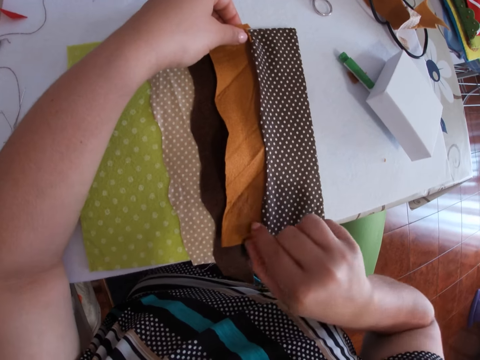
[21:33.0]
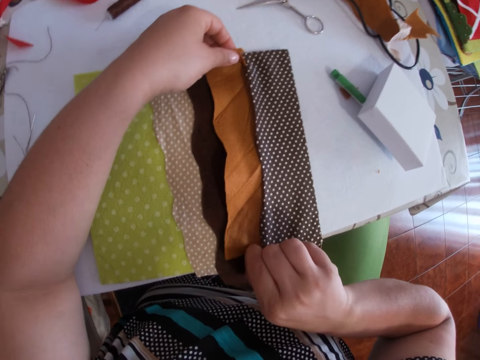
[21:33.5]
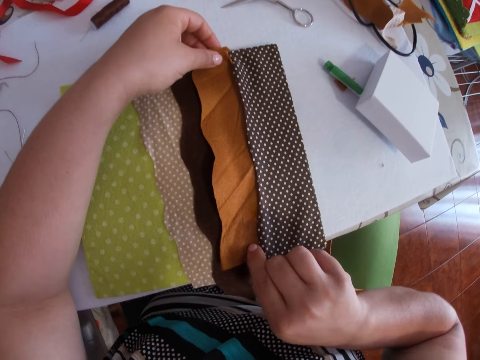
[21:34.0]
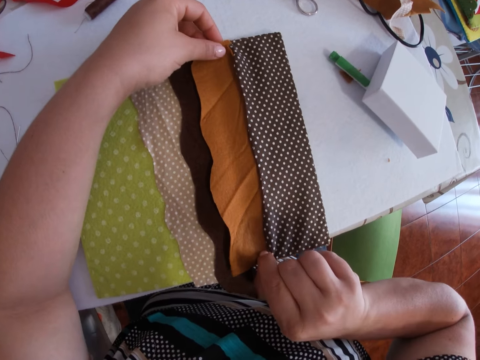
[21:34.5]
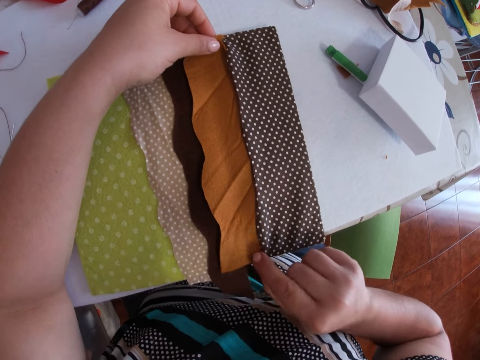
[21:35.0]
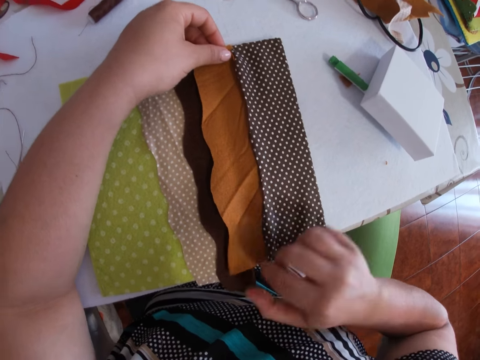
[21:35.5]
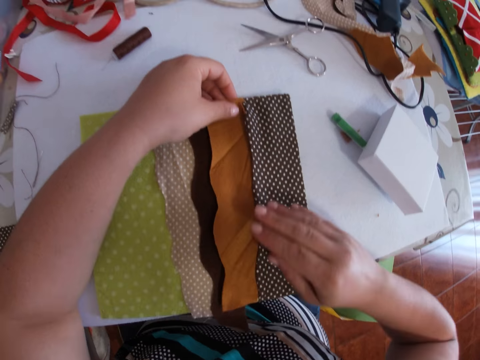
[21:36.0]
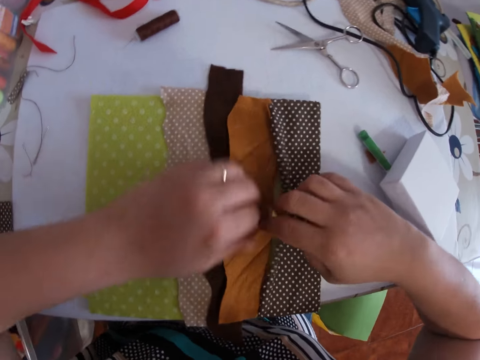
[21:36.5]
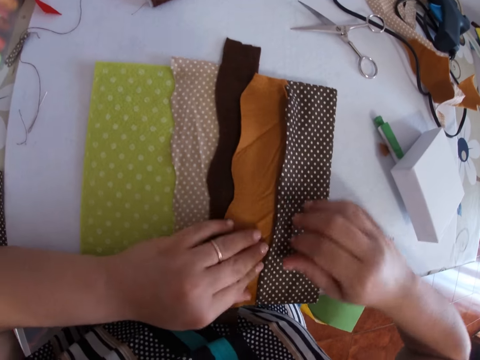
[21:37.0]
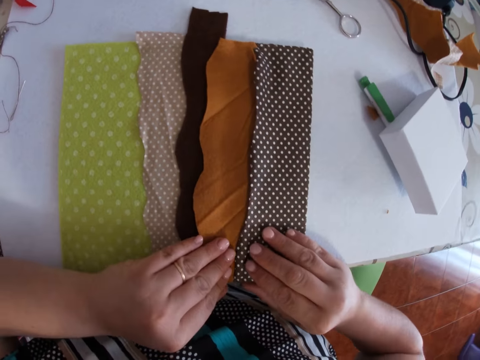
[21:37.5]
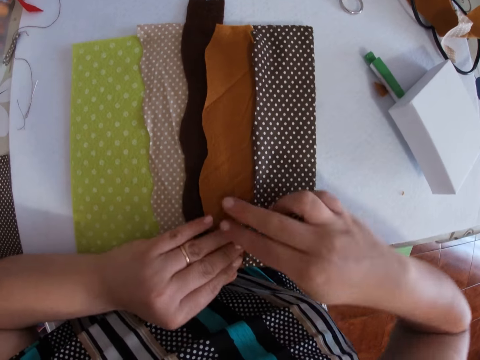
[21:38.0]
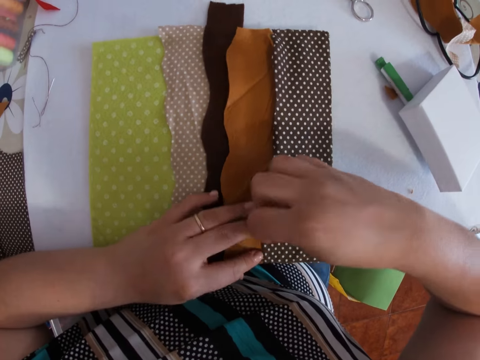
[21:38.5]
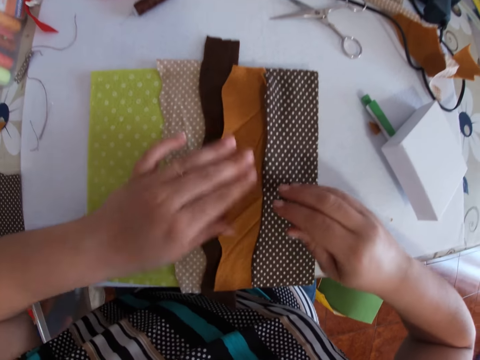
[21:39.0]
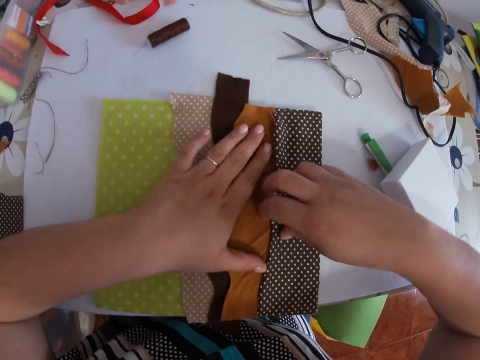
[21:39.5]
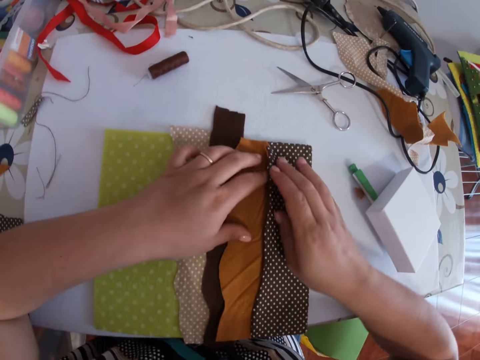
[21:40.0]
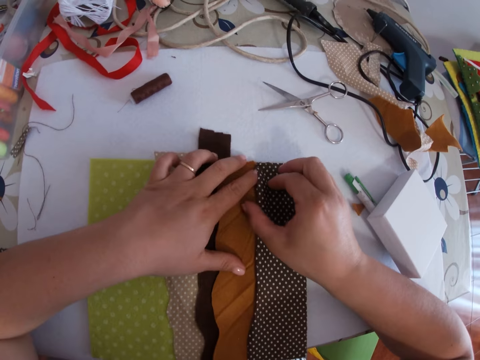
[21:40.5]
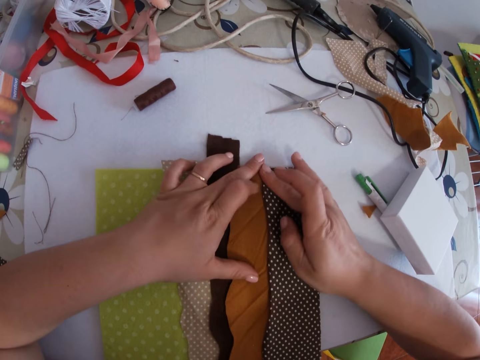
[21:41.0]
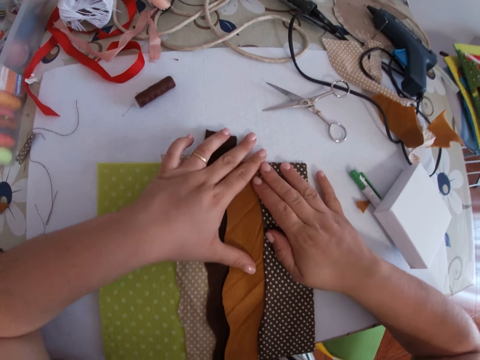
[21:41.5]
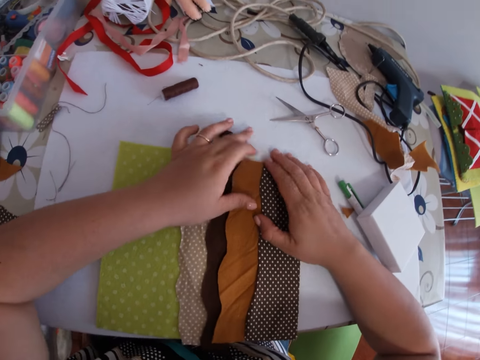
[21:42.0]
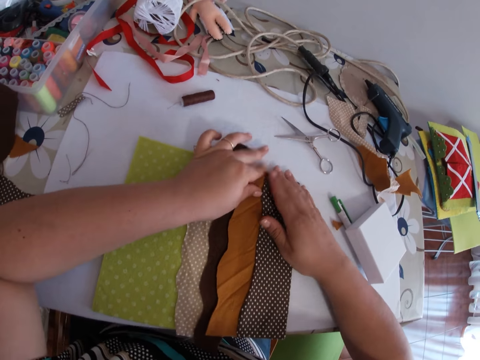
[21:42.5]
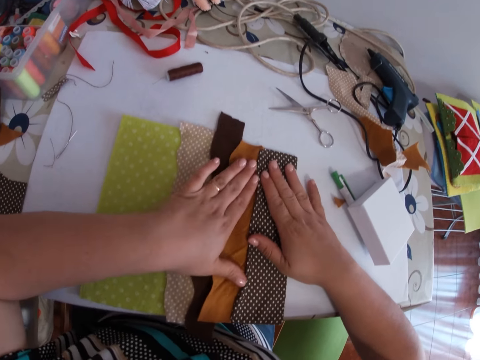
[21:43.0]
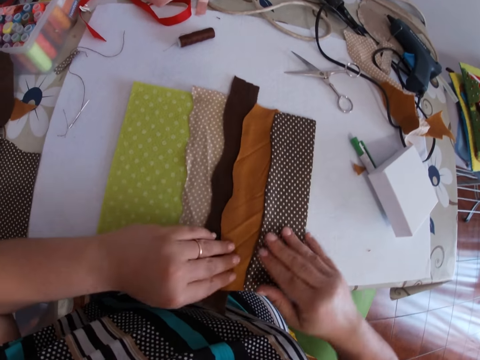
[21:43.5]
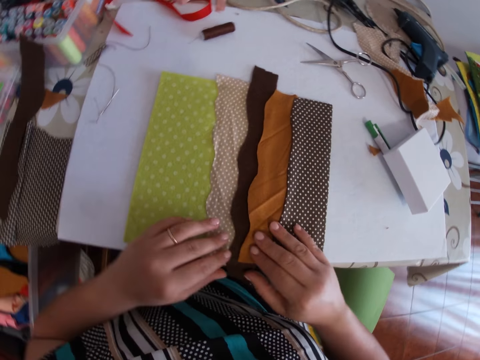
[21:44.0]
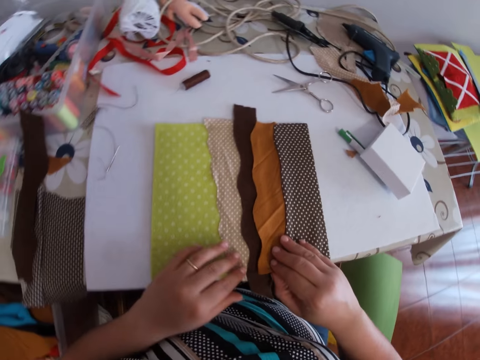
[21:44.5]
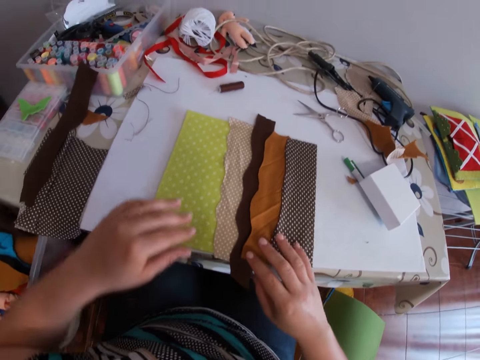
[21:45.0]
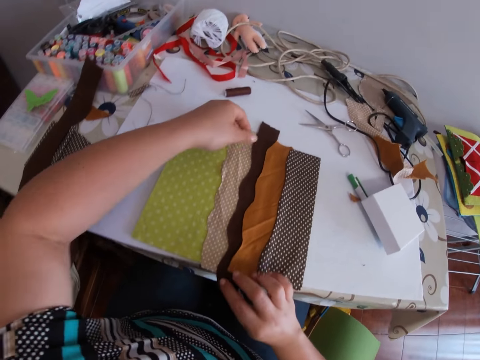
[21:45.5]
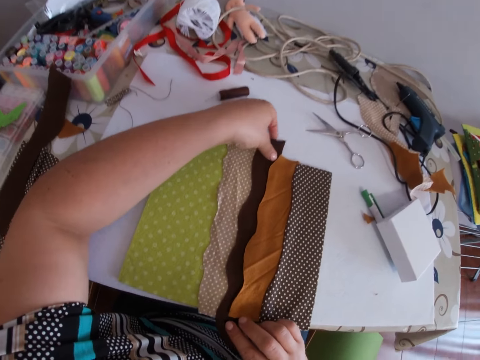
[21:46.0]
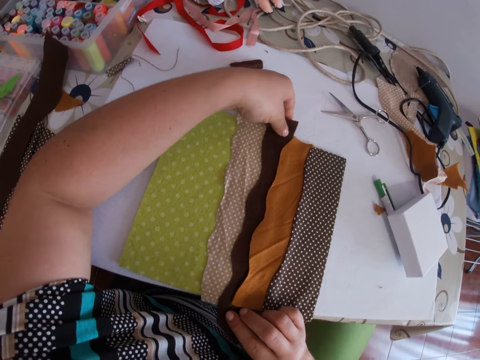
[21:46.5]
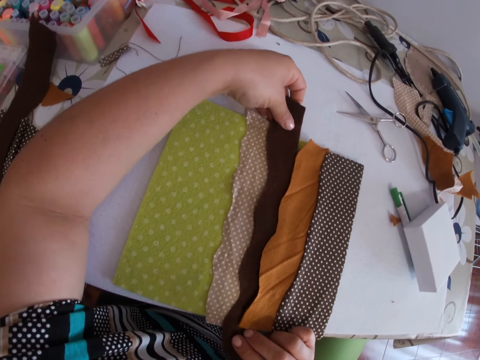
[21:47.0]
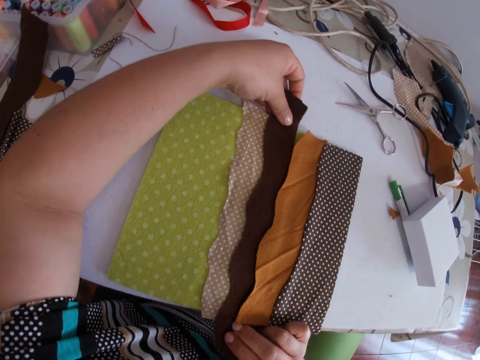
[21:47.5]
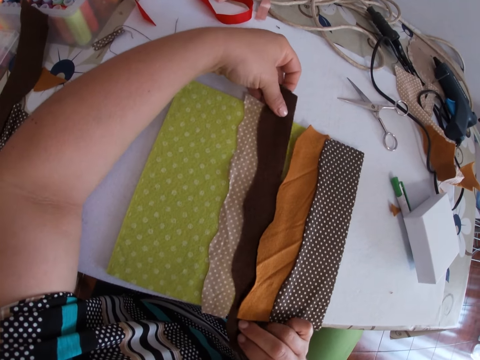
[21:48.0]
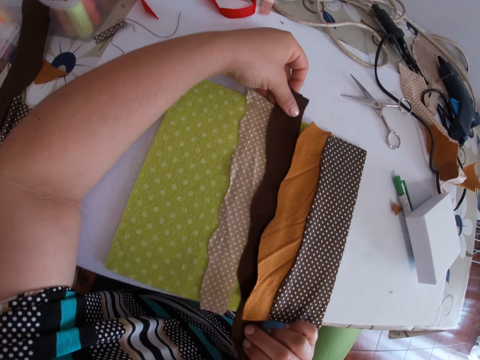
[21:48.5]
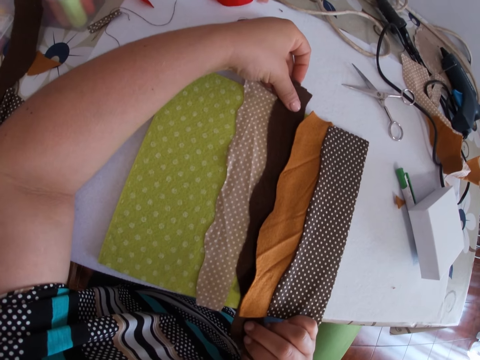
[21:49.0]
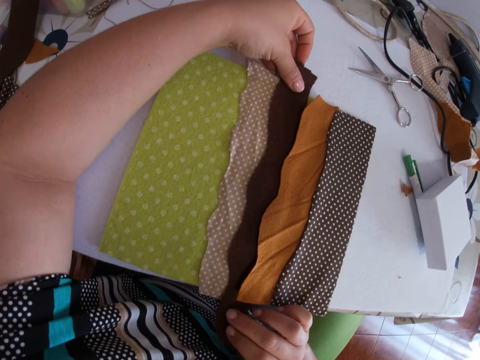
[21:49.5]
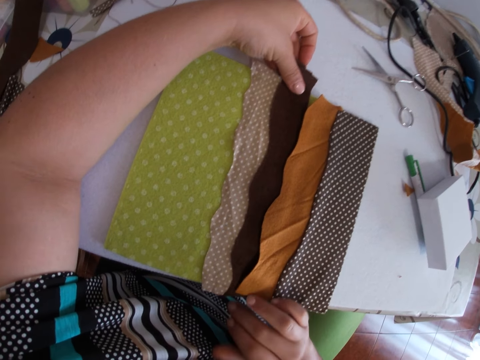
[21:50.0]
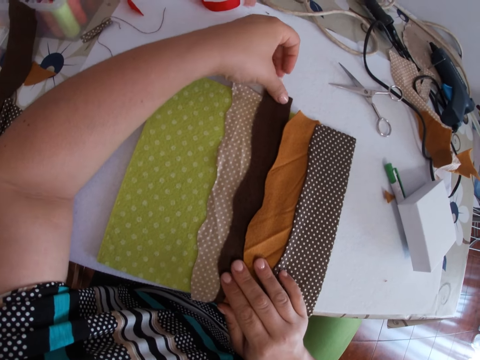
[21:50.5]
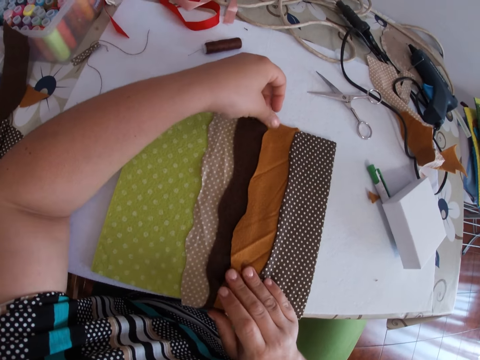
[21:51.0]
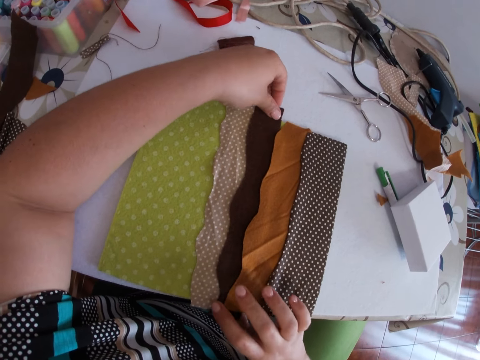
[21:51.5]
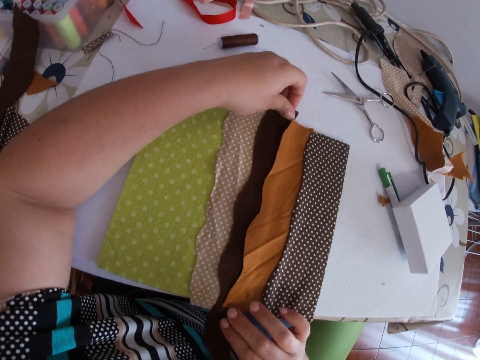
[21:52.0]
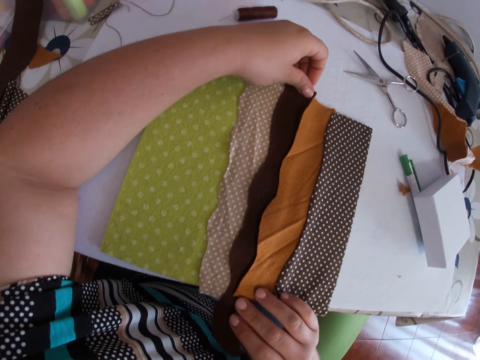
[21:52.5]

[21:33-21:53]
The camera wearer handles the material. They smoothen the cloth with both hands. They handle the material repeatedly. They adjust one of the layers with both hands. They handle the material again.

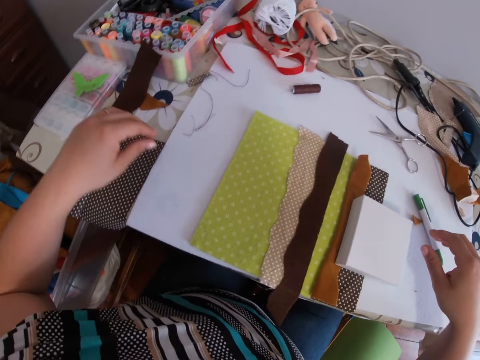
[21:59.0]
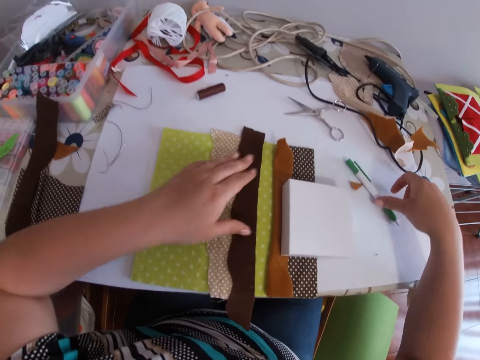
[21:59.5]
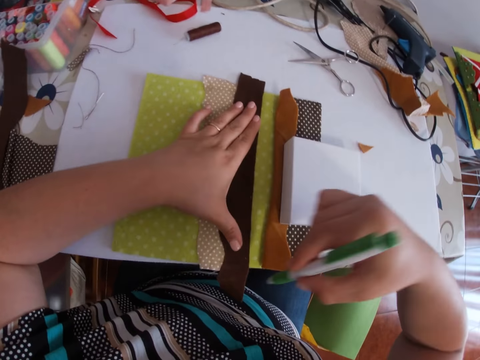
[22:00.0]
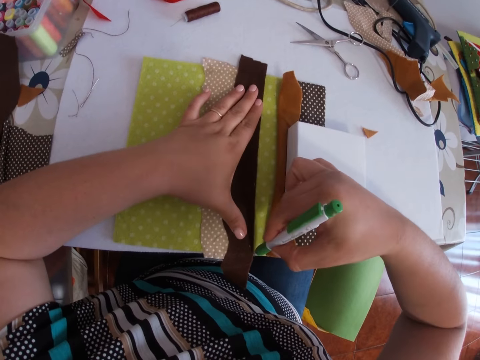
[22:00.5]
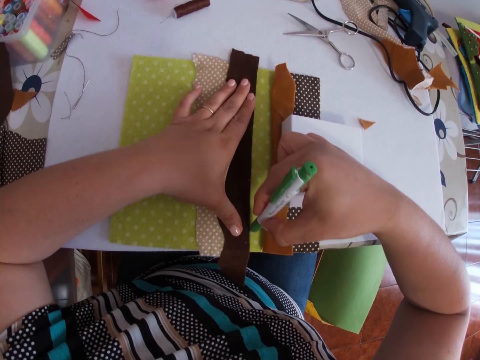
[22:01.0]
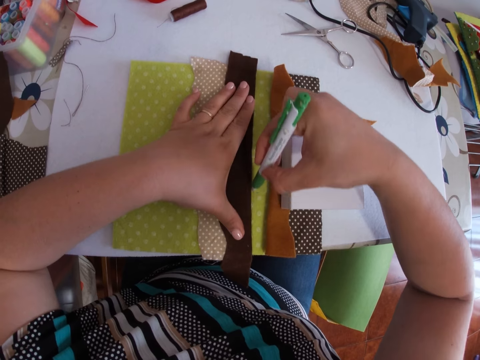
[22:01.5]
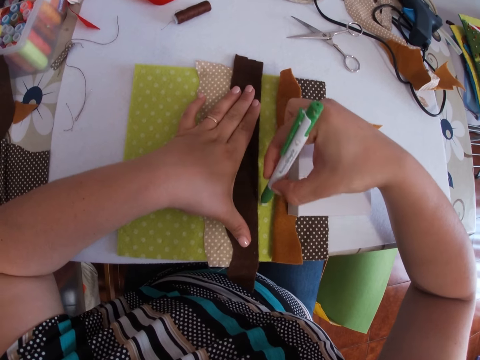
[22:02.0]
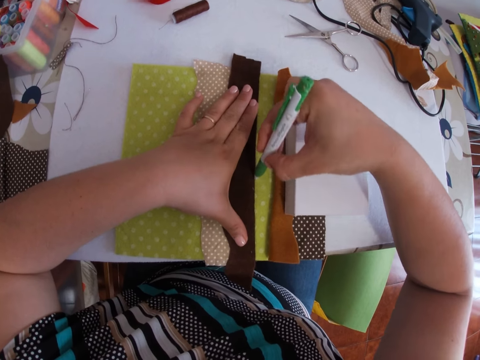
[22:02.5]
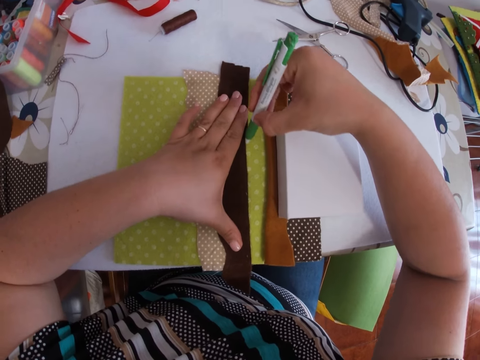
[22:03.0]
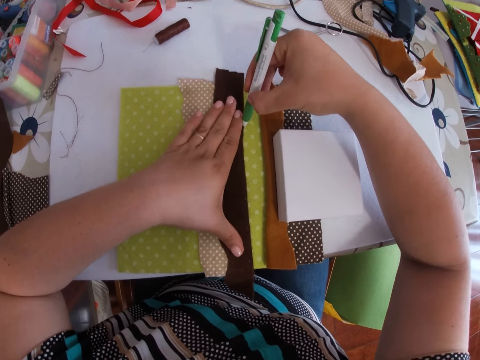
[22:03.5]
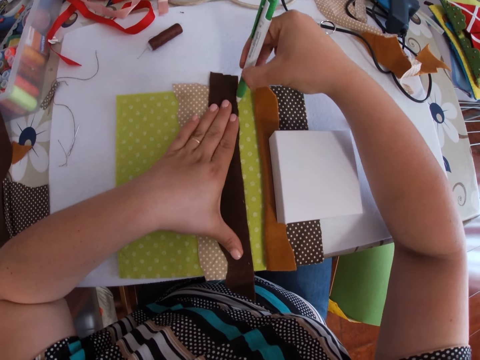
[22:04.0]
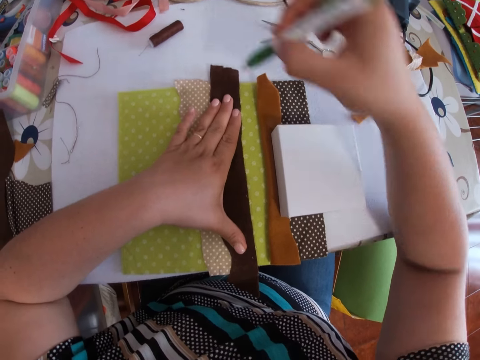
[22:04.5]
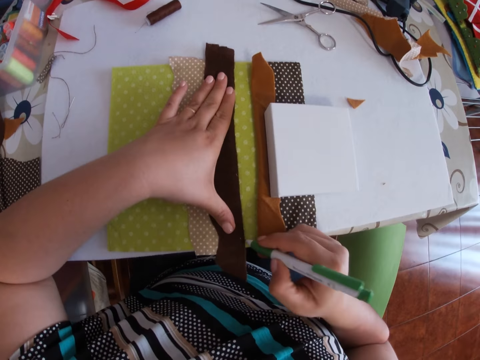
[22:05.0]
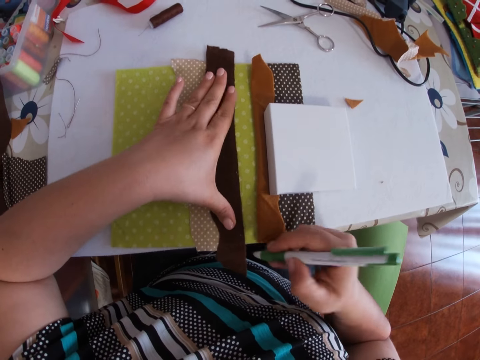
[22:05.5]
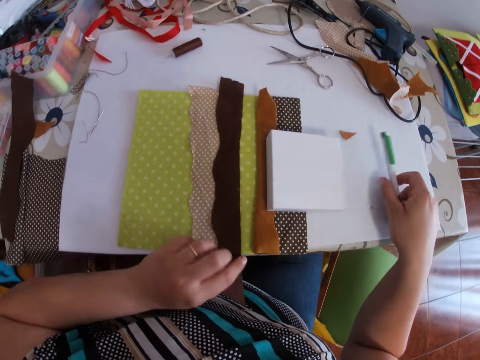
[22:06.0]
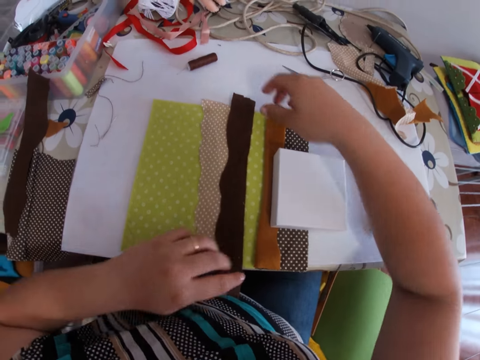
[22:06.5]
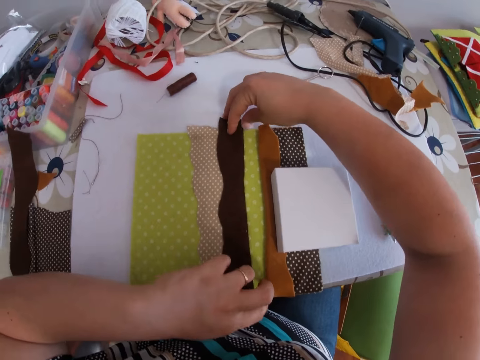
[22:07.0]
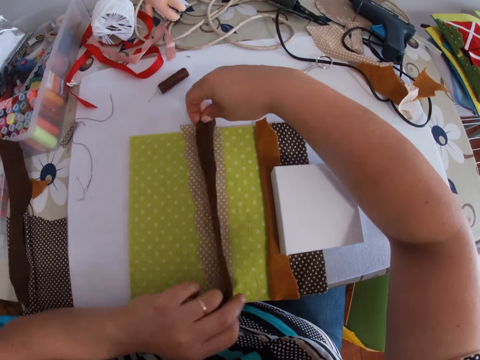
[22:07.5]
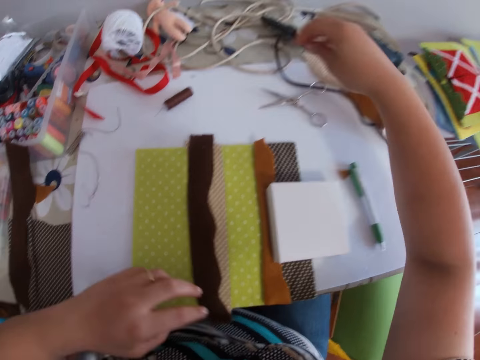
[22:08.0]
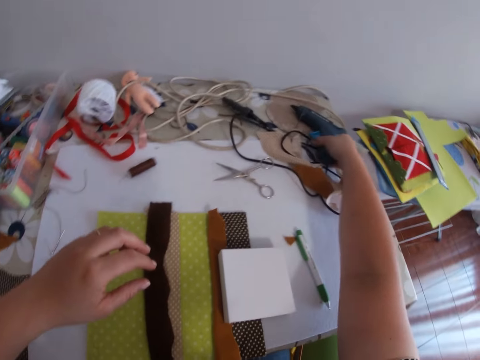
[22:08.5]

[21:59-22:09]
The camera wearer picks the pen from the table with their right hand. They draw a line on the bigger piece of cloth with their right hand. They draw on the material with the pen again. They drop the pen on the table with their right hand. They fold one of the smaller pieces of cloth with both hands. They lift the material.
